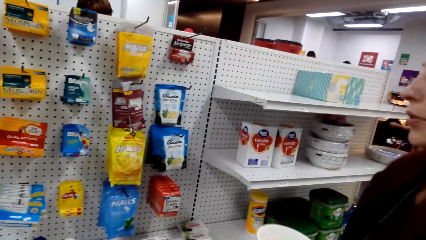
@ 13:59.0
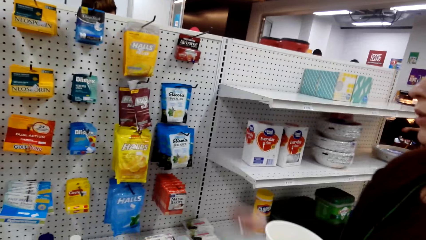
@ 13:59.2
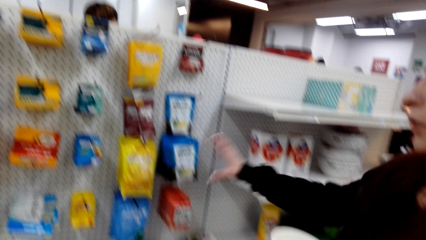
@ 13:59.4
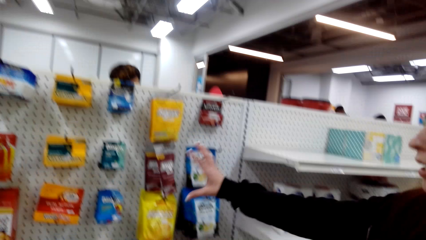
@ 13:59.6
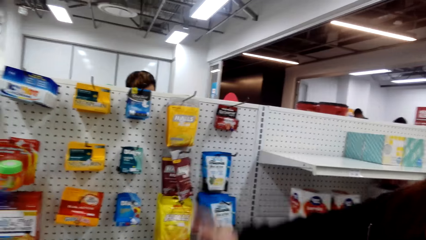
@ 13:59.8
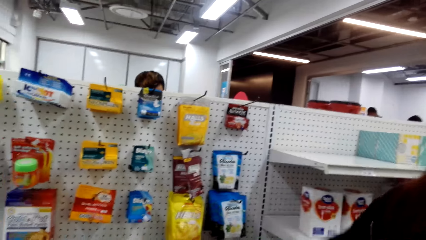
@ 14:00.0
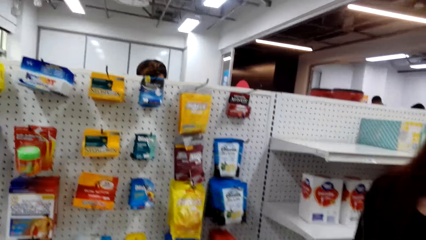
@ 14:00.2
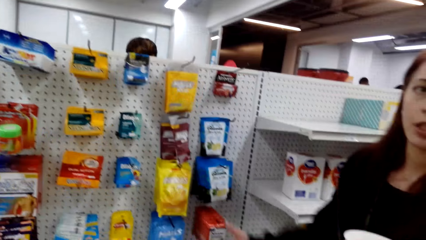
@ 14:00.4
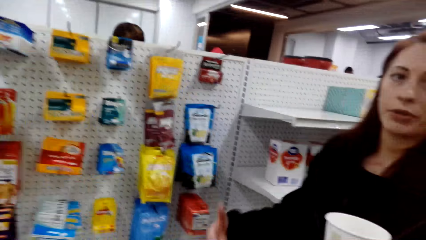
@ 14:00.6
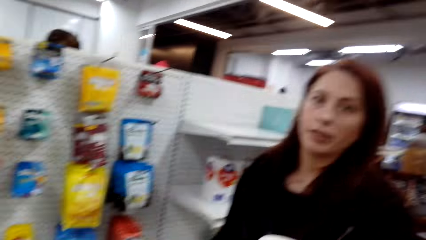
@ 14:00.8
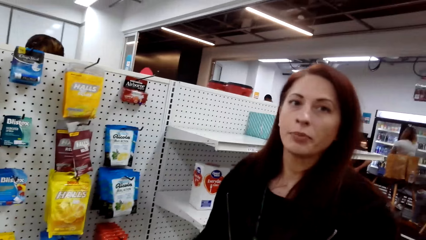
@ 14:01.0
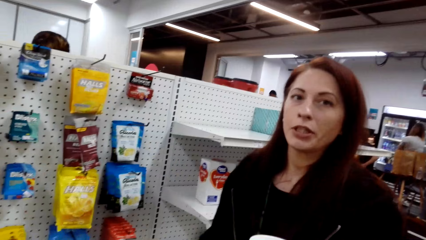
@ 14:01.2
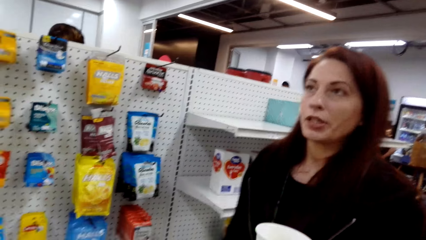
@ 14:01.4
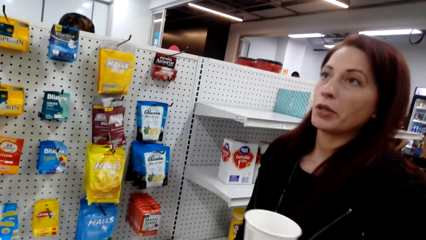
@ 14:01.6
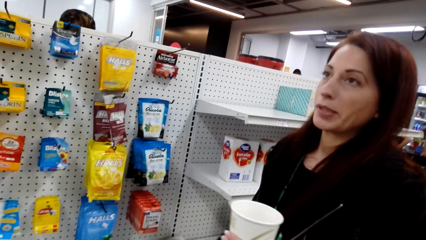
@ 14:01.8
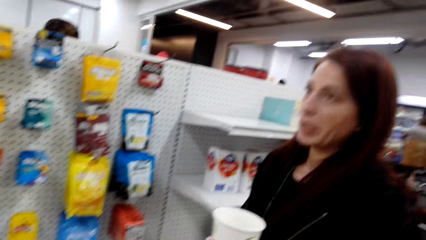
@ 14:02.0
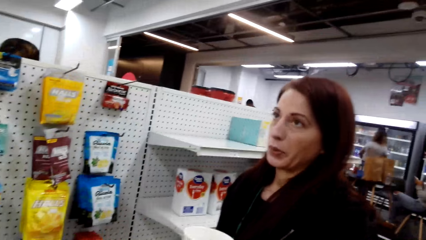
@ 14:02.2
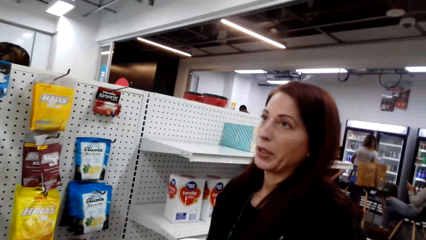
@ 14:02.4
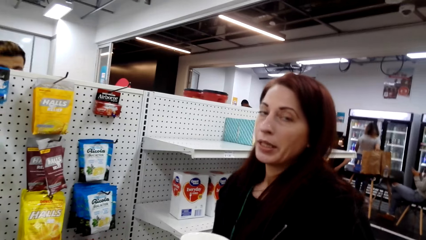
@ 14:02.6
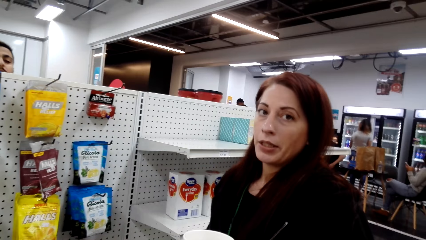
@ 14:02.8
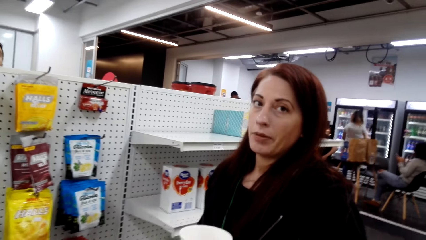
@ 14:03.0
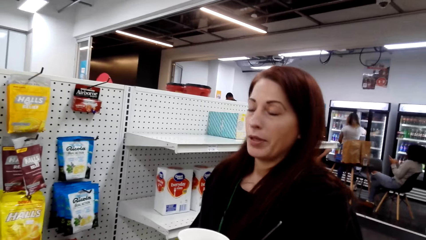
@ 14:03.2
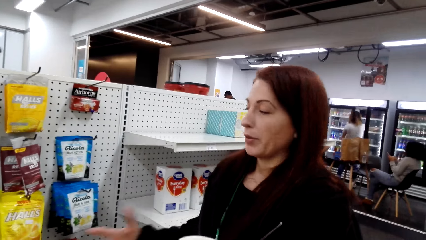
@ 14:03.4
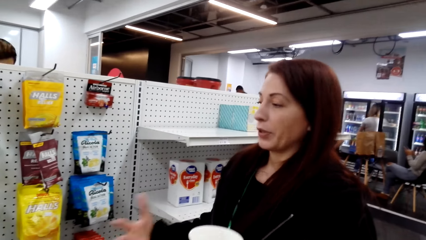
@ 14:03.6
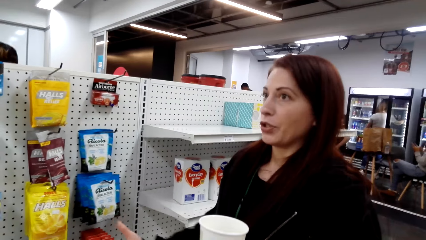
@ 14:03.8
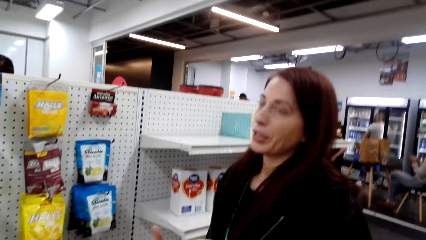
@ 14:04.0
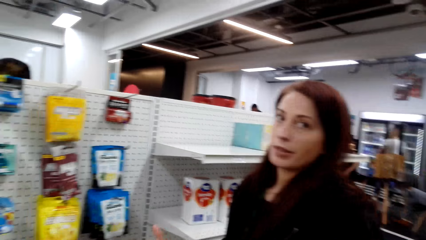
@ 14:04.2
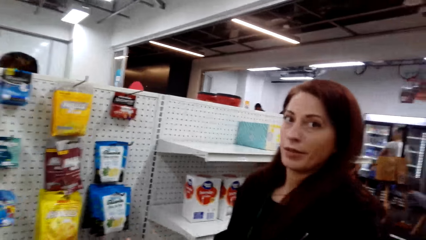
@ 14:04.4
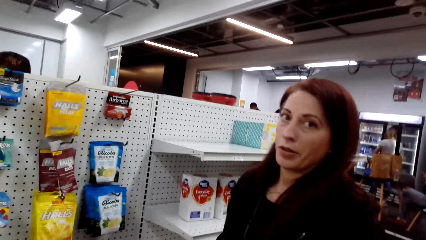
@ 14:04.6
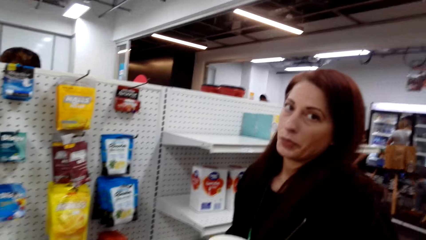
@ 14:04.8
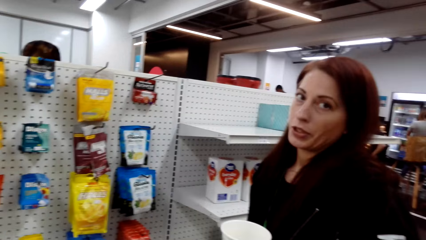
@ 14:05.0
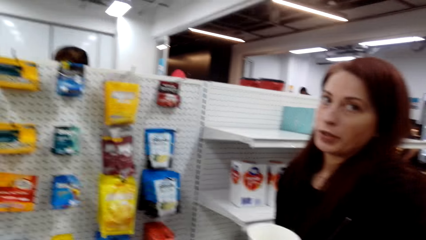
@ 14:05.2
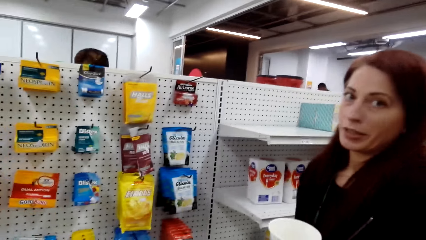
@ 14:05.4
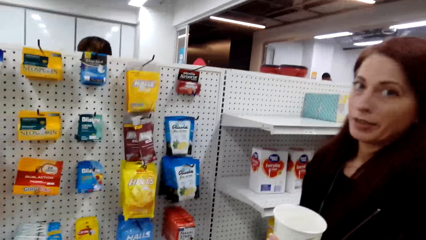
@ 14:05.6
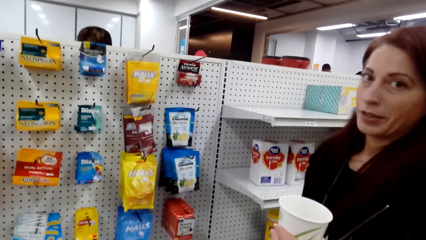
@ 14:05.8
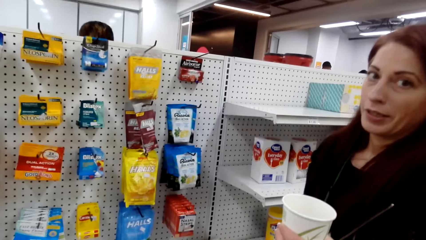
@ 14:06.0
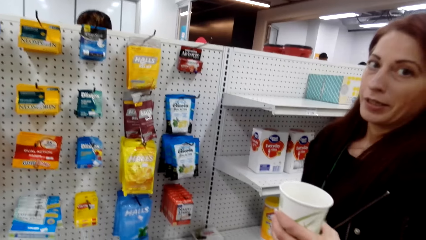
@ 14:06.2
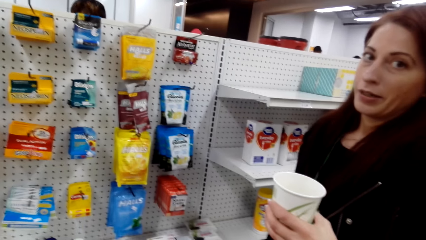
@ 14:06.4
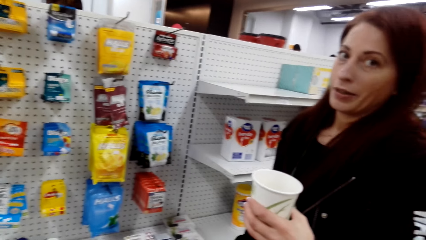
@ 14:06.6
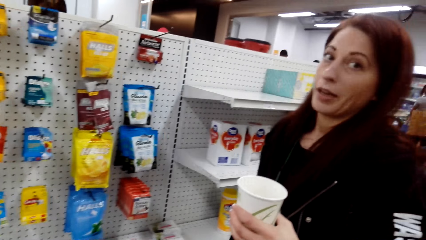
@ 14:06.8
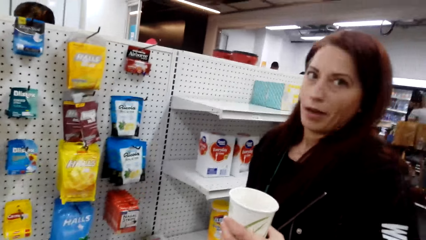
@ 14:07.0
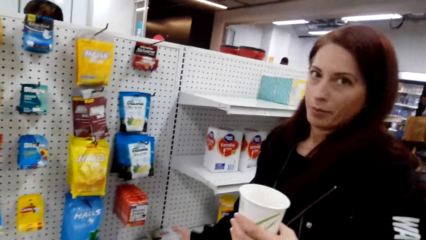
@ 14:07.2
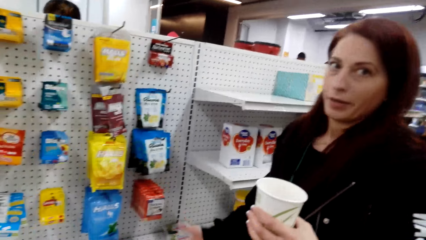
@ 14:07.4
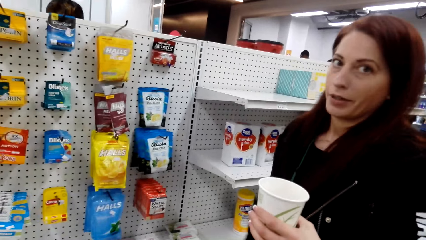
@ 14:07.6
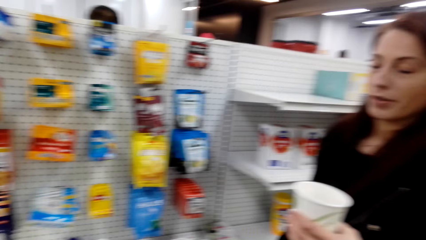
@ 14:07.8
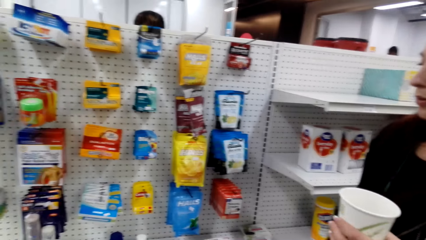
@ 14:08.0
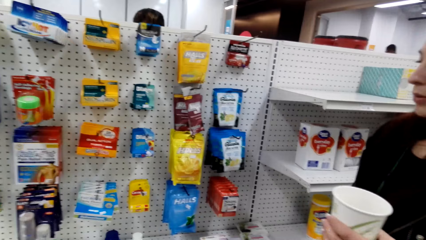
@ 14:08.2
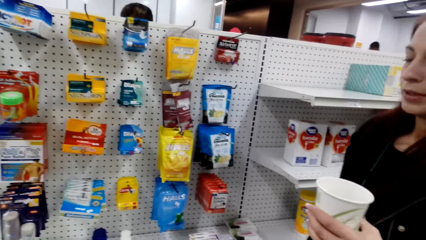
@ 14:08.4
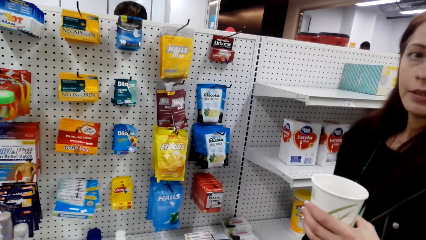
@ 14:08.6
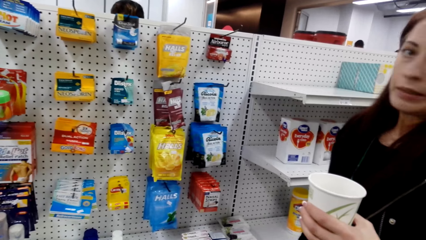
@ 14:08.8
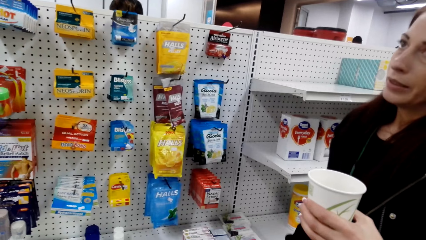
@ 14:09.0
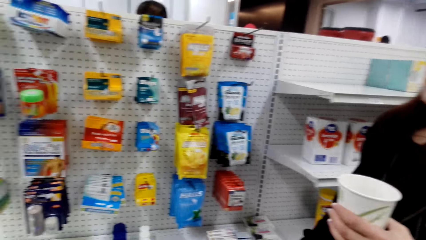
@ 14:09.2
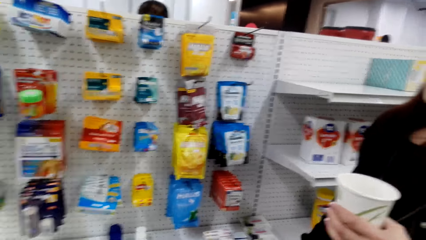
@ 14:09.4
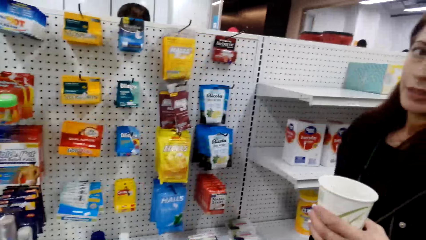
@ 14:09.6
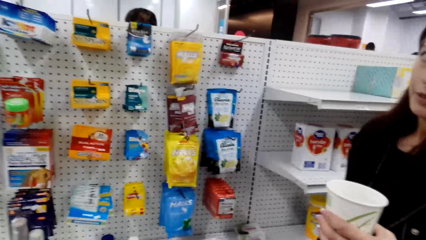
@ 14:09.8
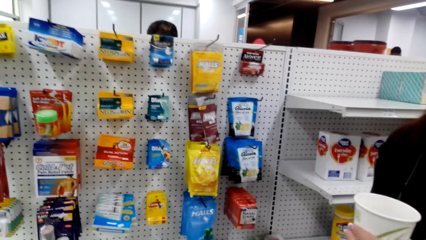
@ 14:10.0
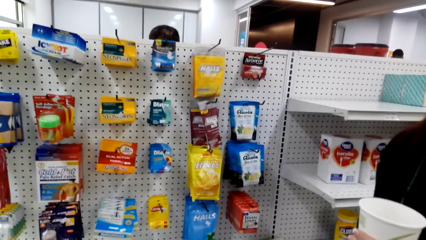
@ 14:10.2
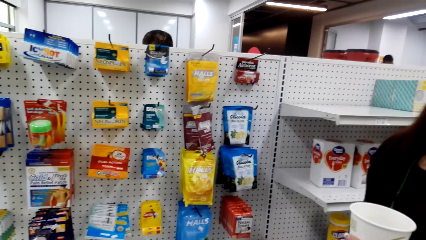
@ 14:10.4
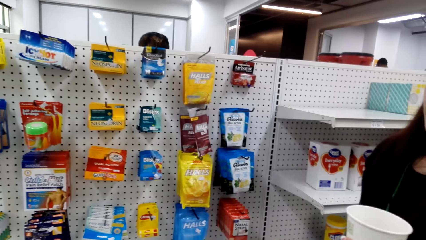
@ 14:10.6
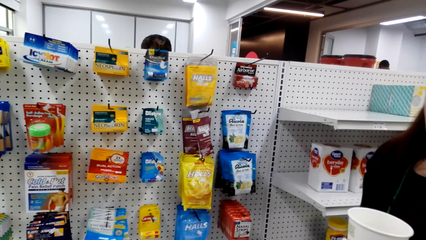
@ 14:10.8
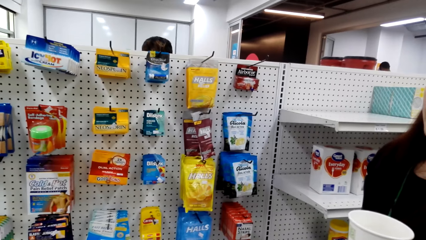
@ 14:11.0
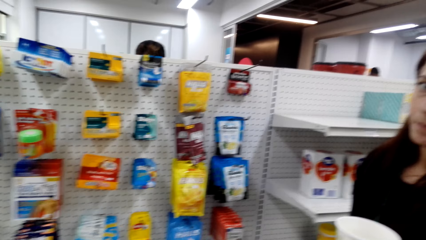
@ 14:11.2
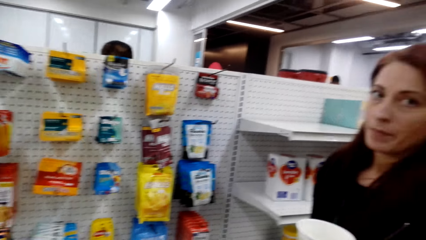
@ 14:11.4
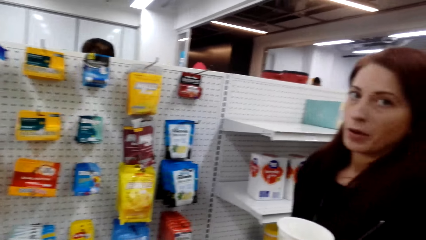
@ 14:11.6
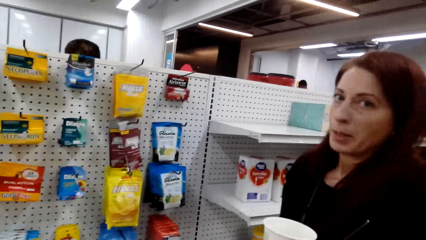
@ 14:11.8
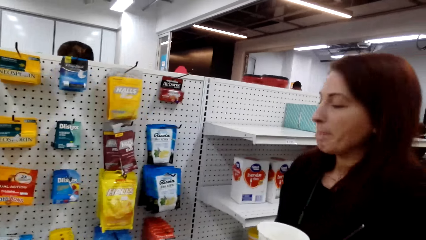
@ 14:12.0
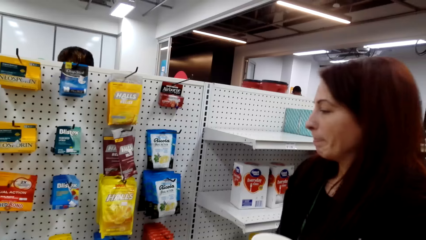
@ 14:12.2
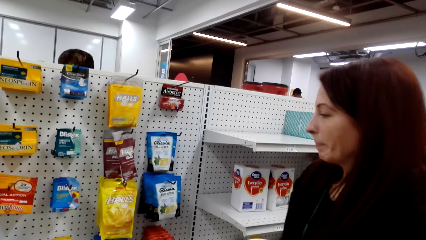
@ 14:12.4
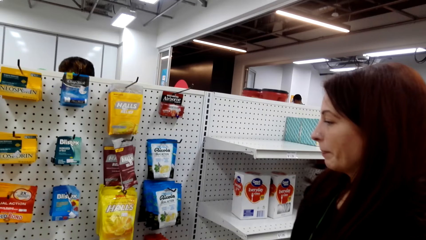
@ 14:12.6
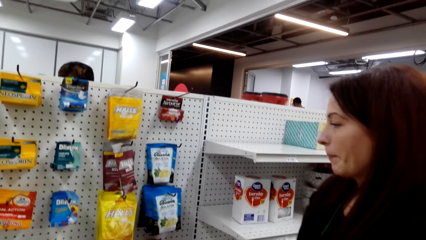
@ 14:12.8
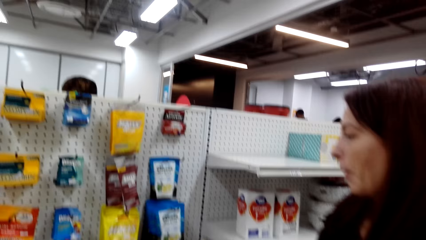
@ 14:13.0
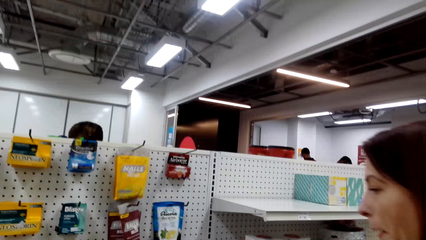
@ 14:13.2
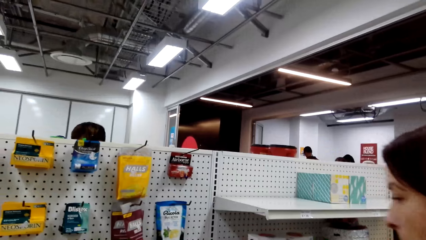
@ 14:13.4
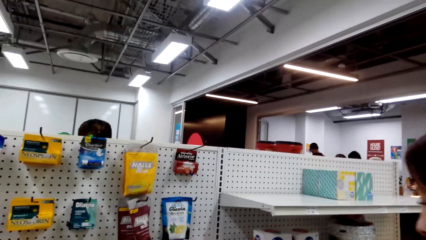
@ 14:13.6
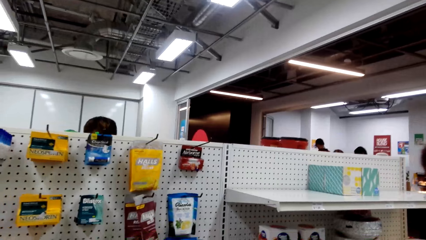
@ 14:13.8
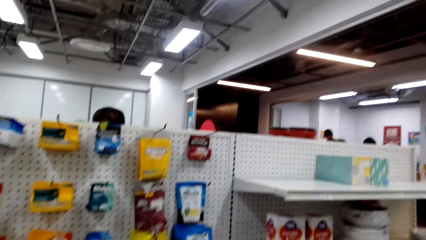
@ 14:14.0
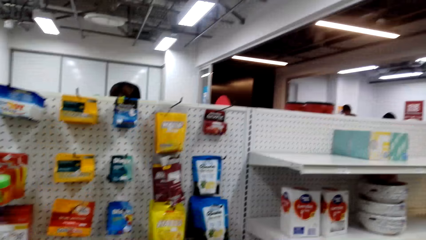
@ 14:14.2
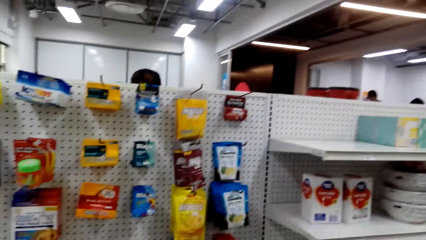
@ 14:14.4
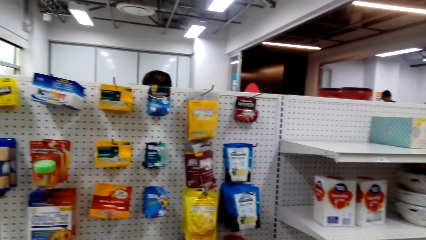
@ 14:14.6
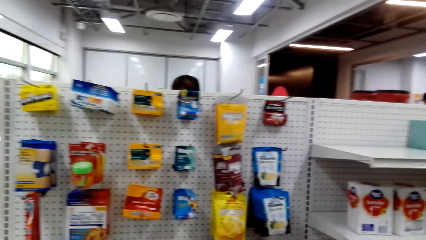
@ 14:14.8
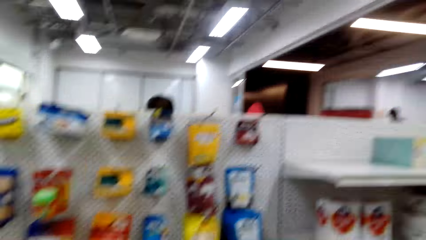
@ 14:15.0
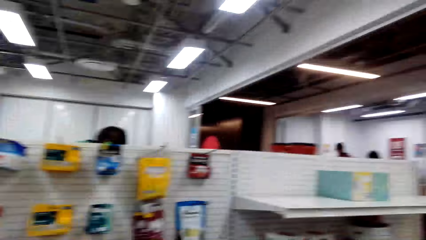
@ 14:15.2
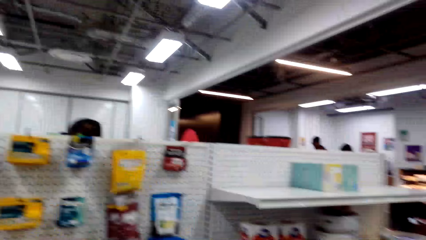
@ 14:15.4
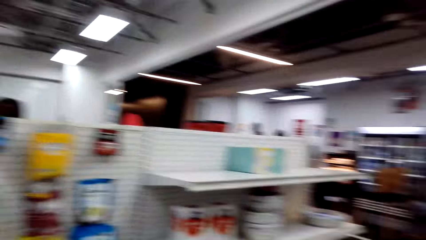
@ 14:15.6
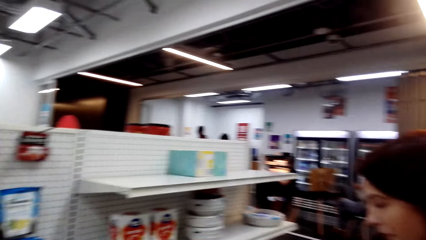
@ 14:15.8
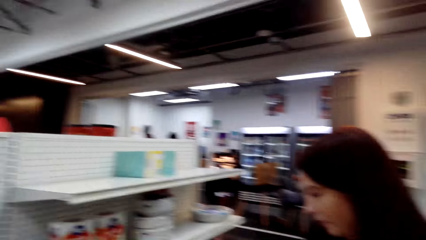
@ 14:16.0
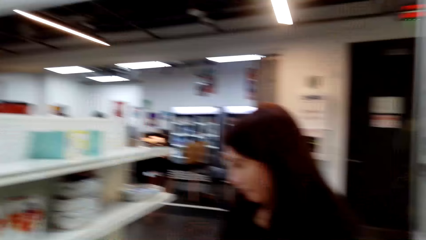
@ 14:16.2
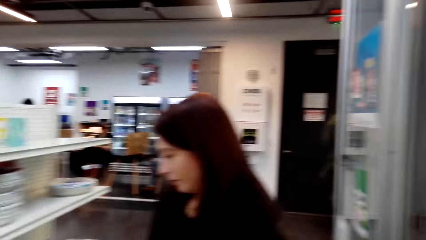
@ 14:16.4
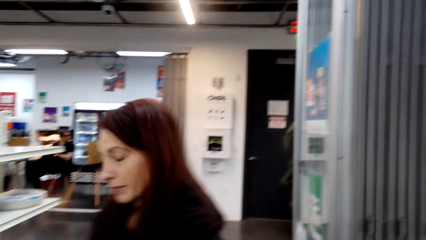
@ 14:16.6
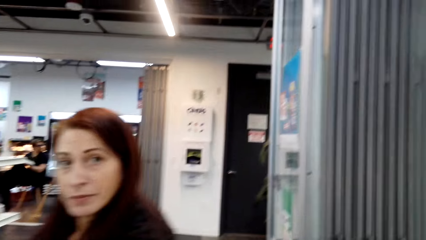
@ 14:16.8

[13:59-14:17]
A woman points at the staffs. The camera wearer talks to the woman.
